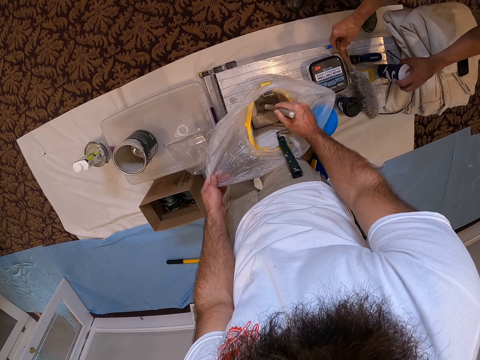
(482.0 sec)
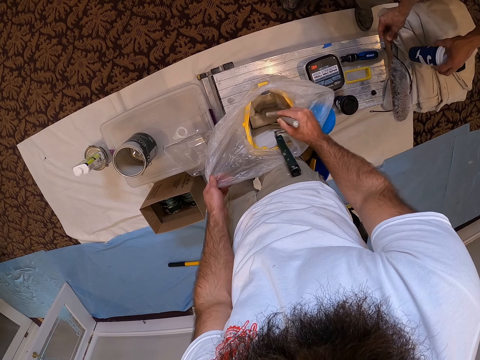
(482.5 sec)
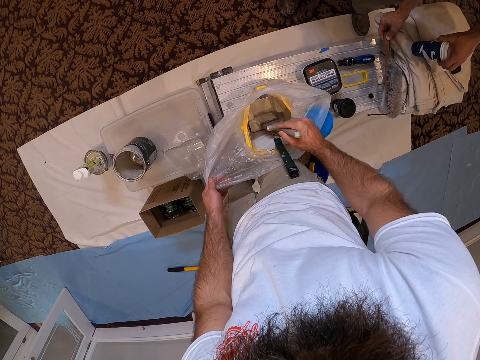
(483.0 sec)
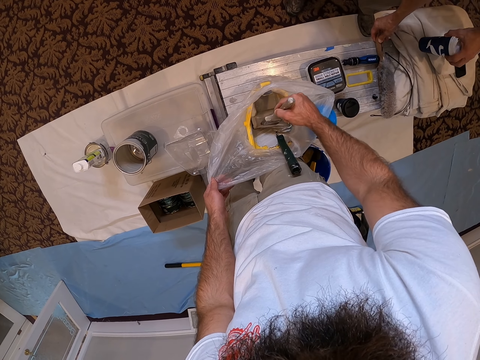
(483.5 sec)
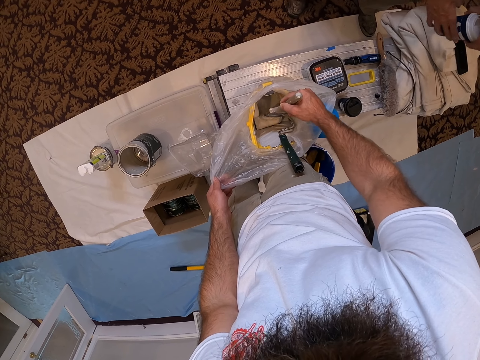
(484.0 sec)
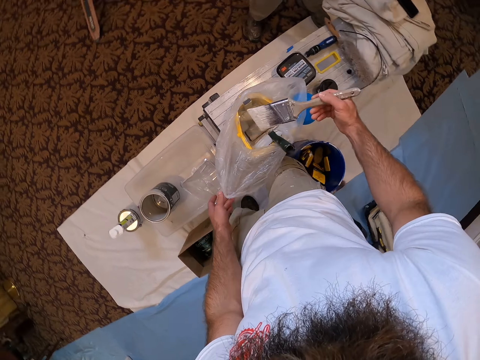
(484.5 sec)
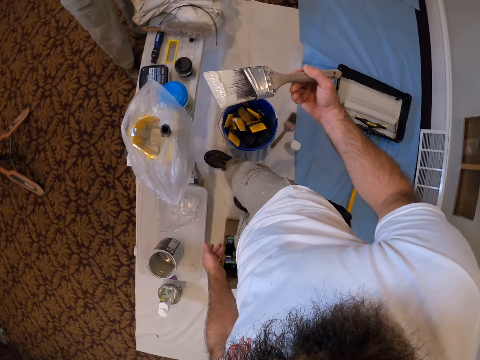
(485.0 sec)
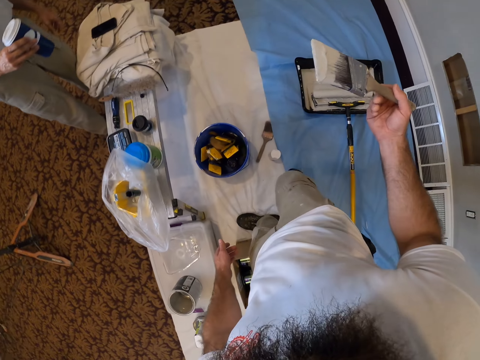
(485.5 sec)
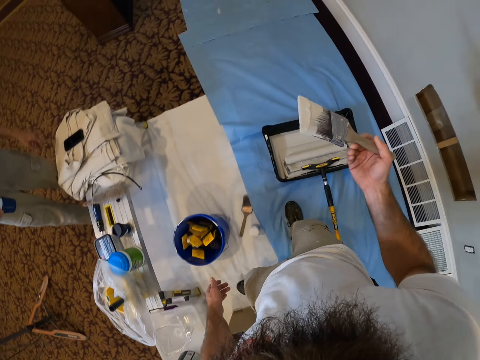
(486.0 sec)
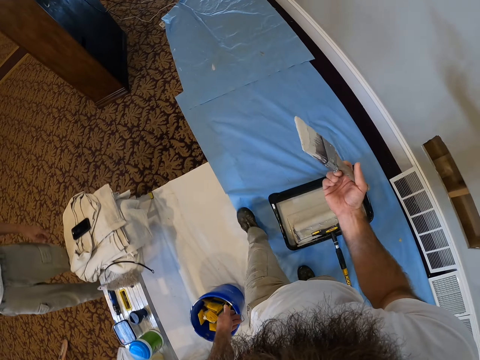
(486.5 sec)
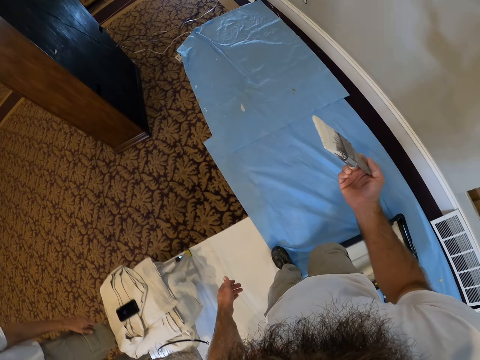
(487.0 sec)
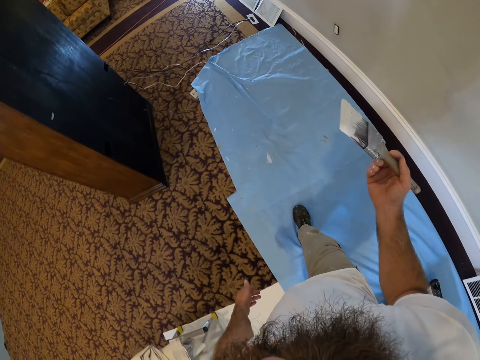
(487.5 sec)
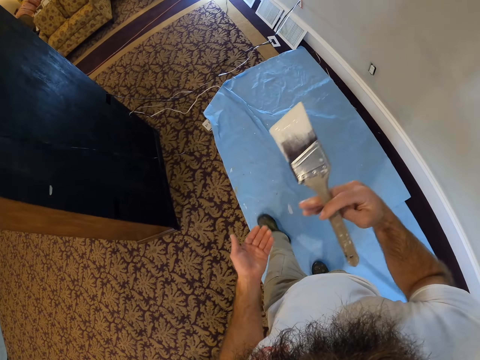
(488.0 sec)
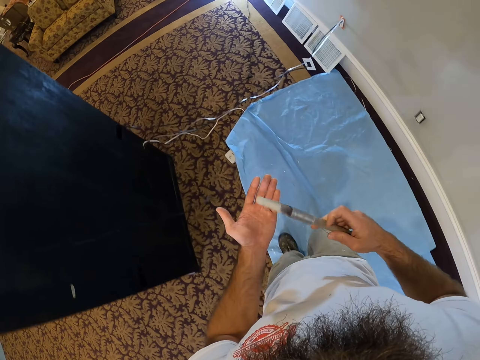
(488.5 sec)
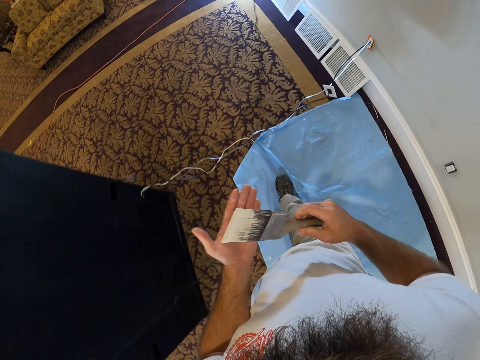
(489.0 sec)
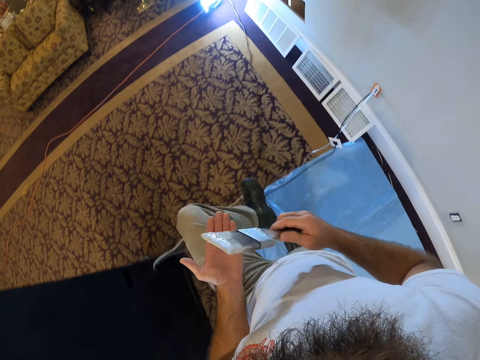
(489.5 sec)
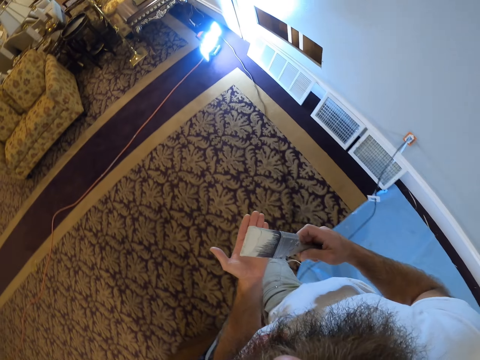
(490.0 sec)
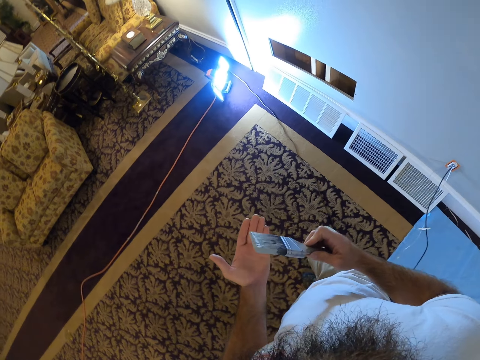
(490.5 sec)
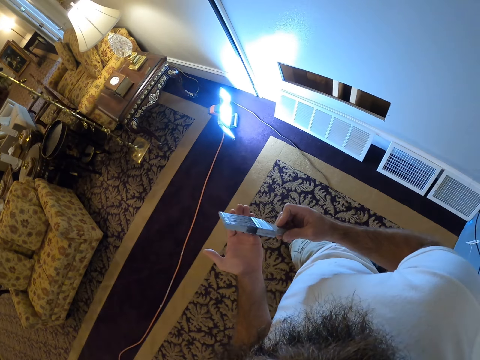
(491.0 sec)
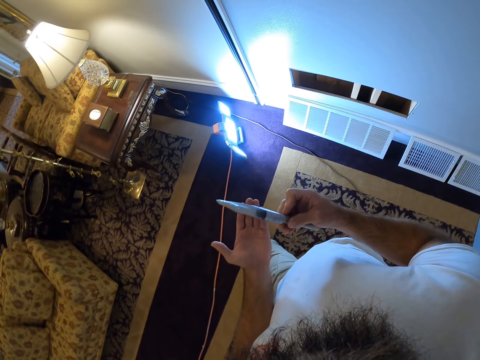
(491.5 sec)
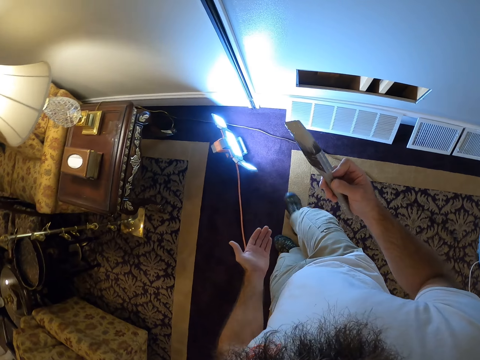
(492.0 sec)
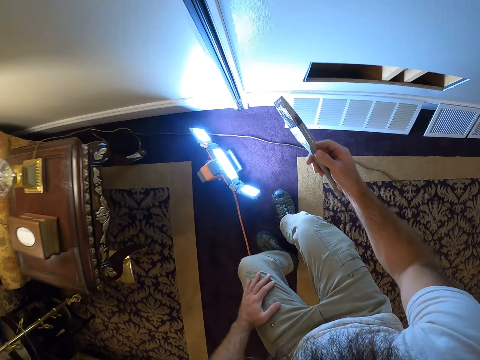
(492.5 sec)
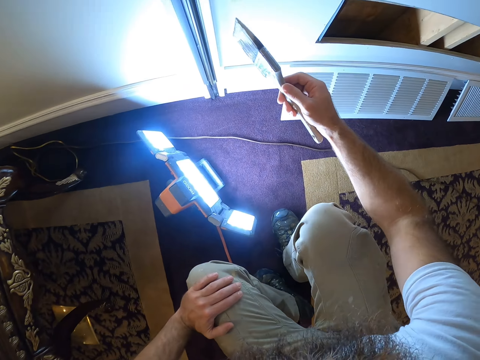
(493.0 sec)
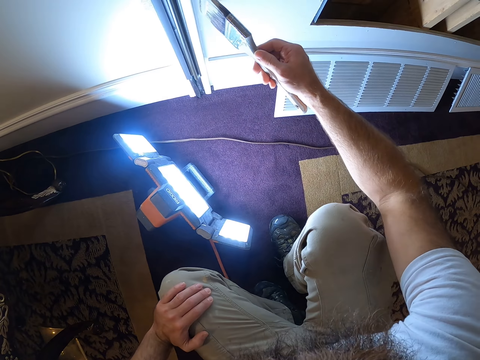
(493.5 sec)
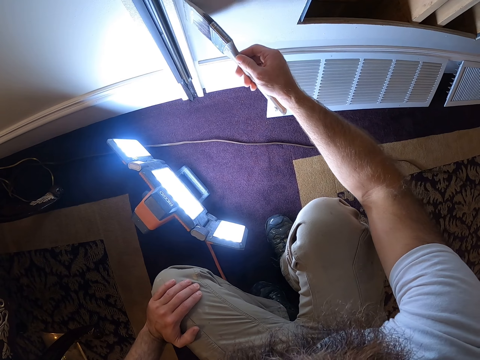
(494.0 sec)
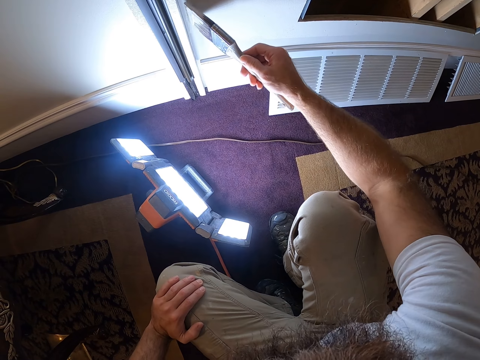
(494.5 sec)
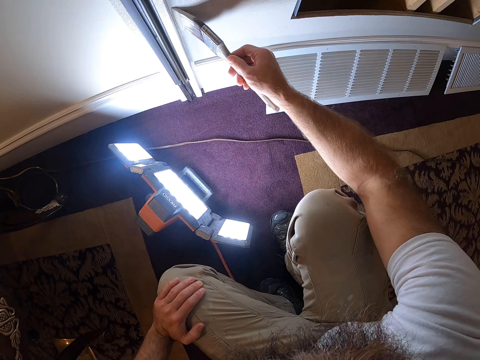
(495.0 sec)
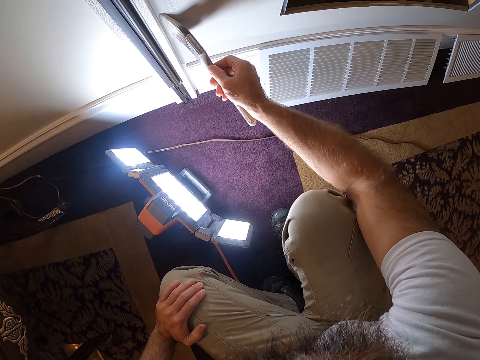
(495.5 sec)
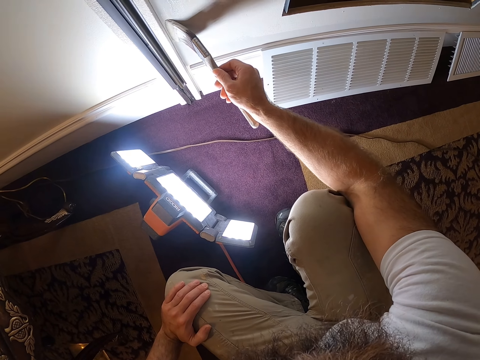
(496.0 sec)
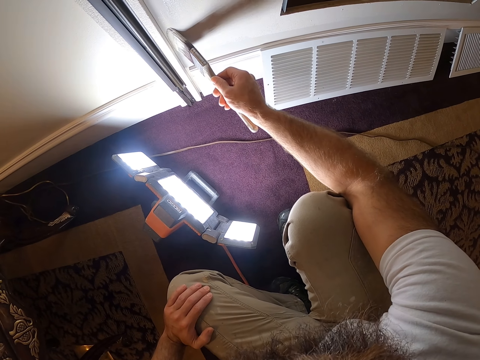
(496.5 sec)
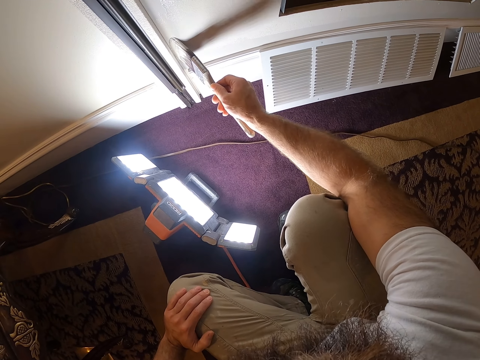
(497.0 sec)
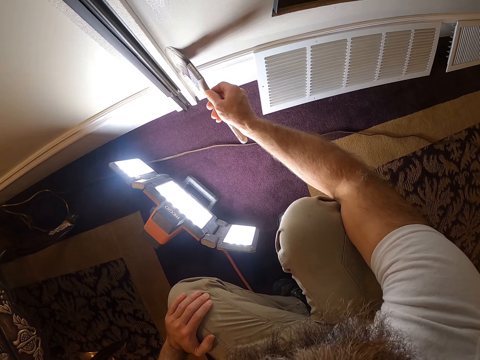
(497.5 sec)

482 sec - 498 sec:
The camera wearer walks to a wall with the brush in his right hand. He rolls the painting brush in his hand. He walks. He paints the wall with the brush in his right hand.

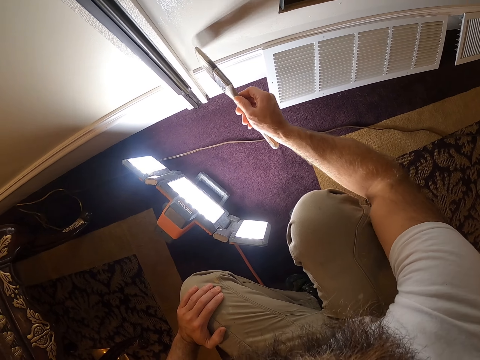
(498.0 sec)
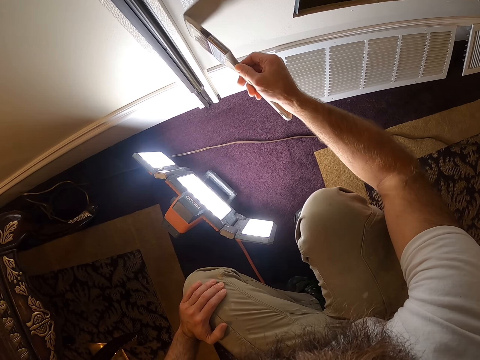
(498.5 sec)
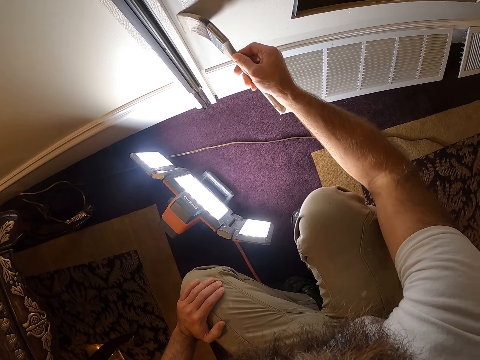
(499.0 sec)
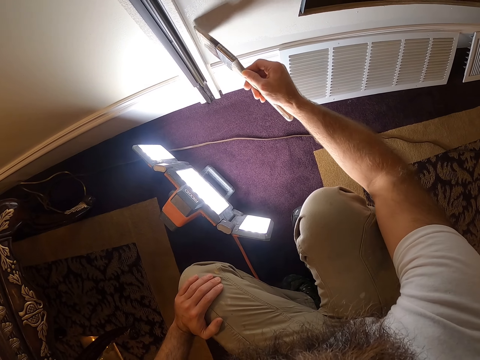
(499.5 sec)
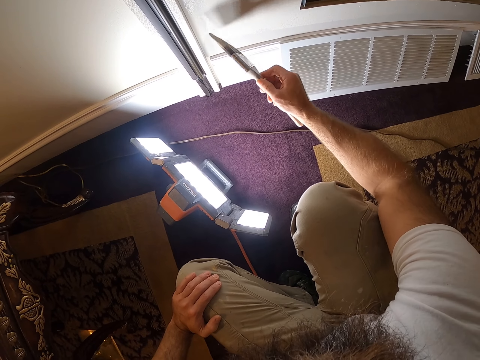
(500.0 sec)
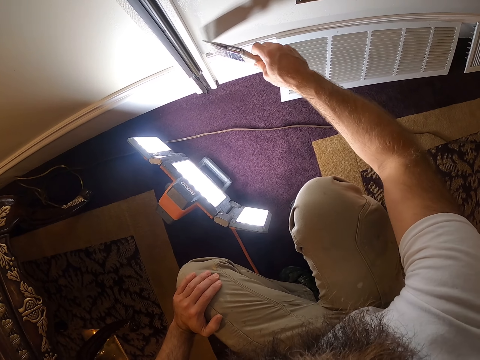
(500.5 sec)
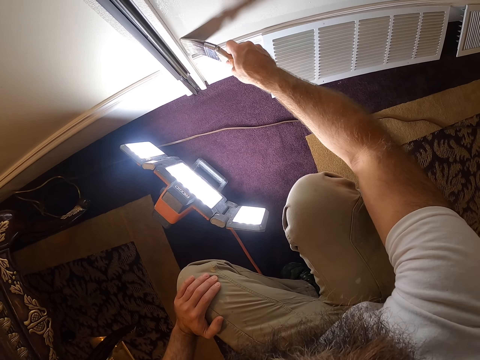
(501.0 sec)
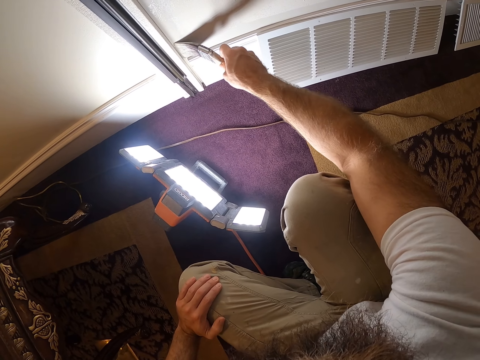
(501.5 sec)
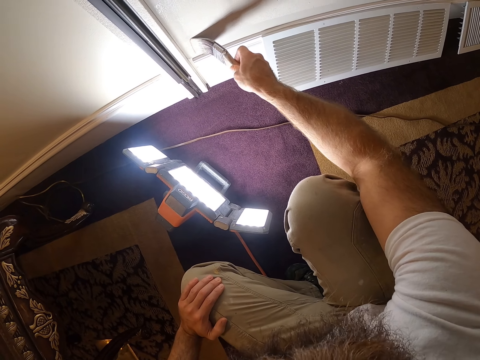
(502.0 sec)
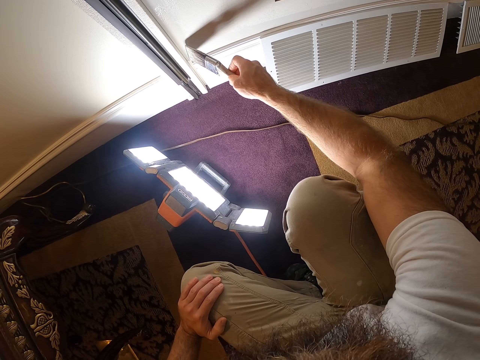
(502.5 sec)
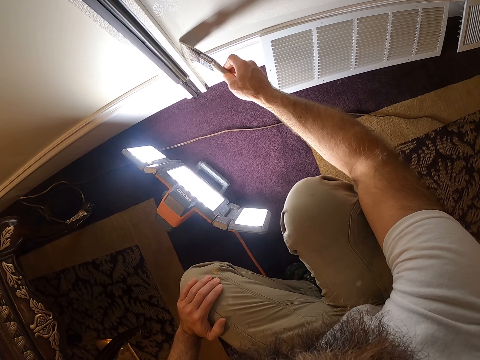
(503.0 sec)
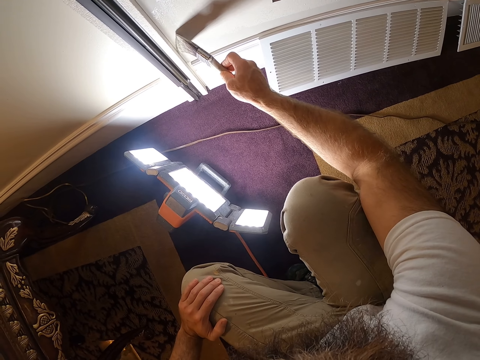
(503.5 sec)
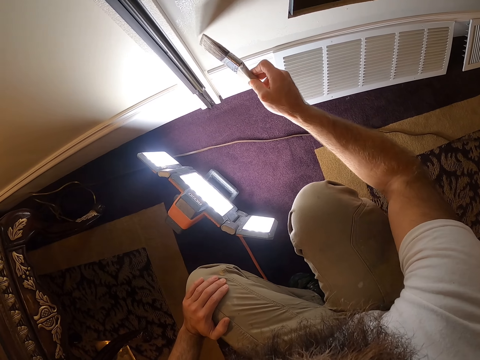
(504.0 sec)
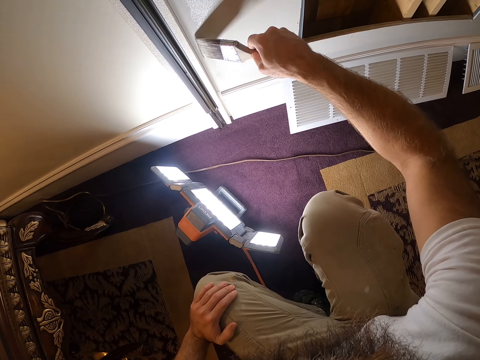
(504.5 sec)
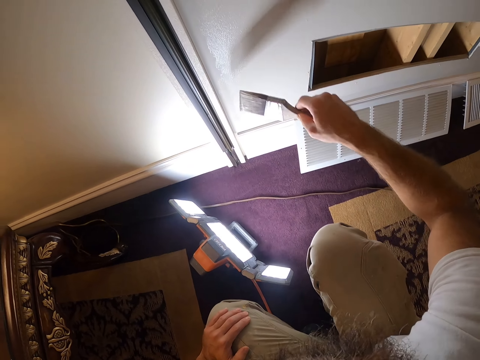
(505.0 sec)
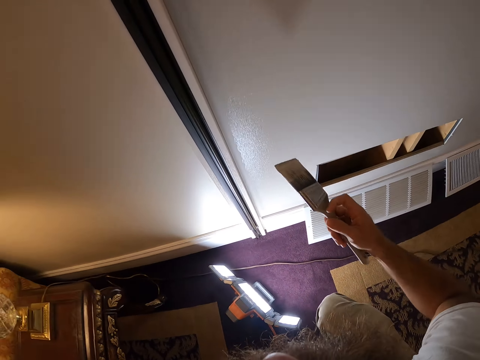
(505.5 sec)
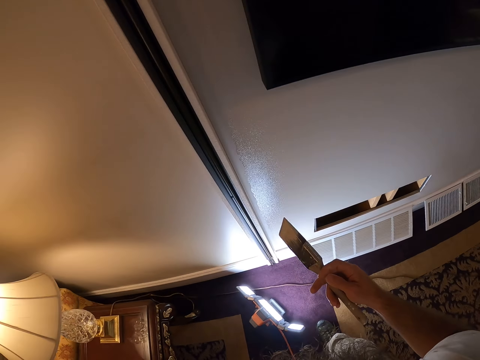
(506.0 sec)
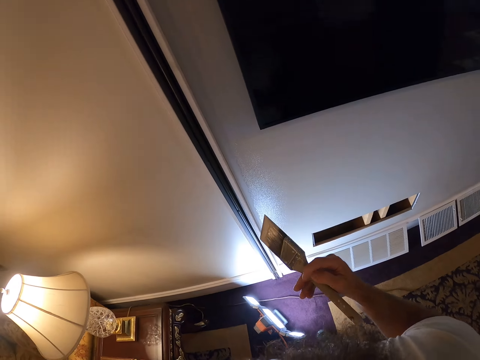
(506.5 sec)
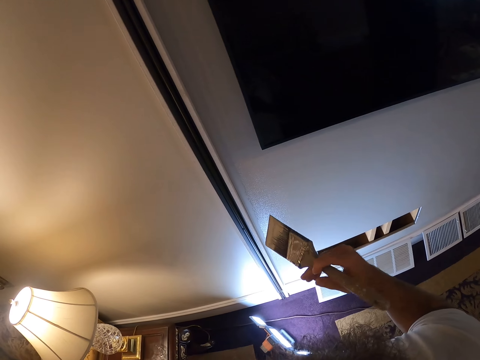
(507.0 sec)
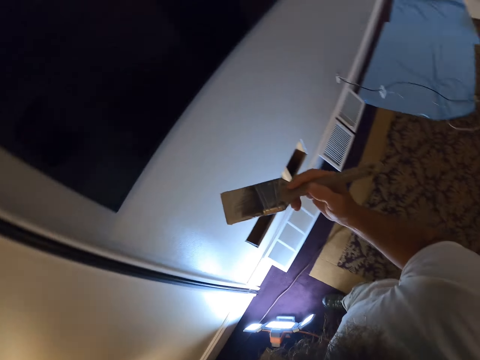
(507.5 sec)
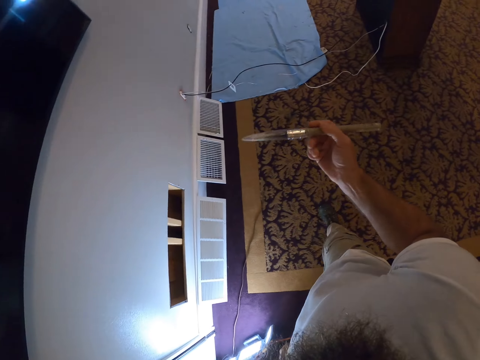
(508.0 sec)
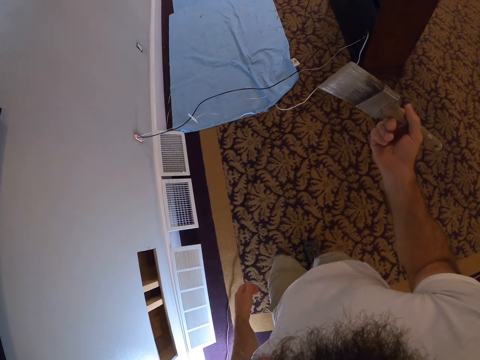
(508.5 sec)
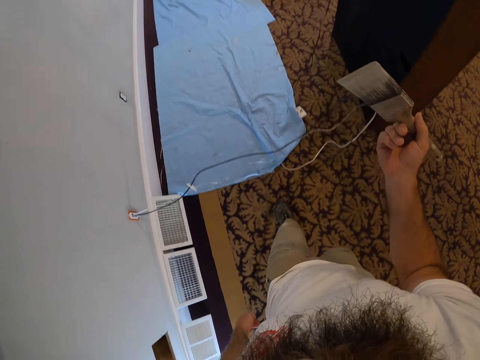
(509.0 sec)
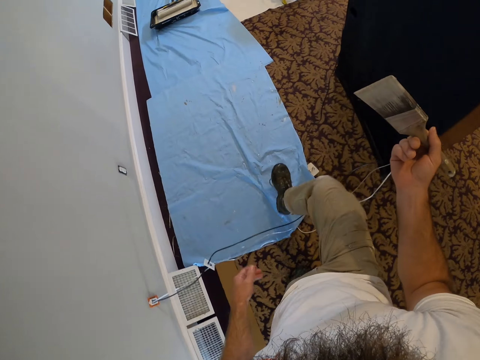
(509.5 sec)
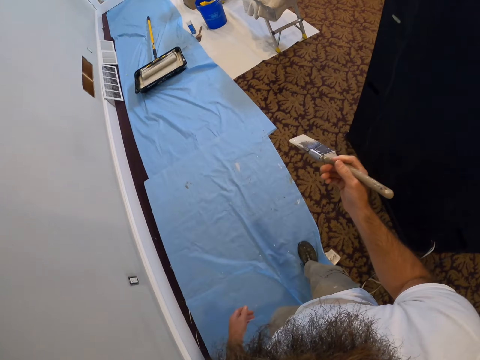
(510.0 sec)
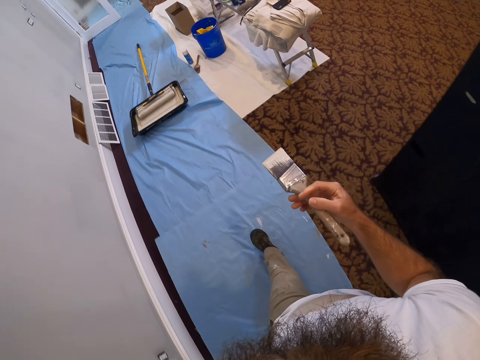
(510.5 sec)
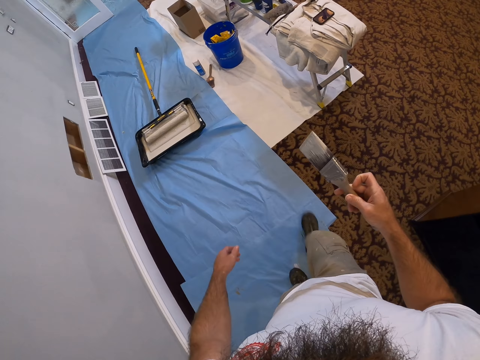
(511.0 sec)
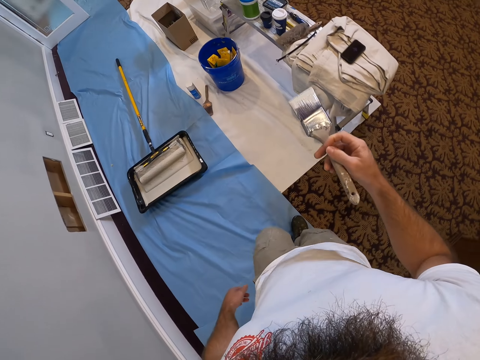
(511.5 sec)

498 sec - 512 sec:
The camera wearer stops. He walks to the table with the brush in his right hand.
